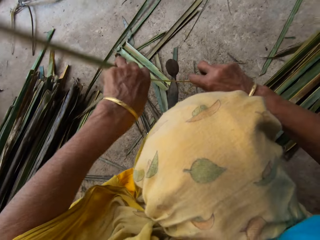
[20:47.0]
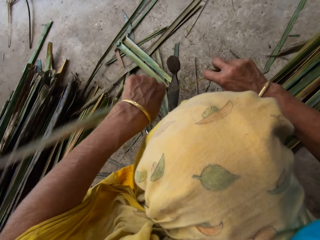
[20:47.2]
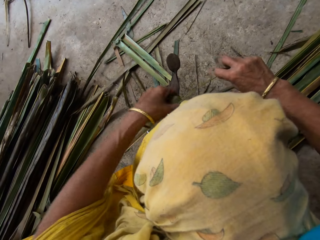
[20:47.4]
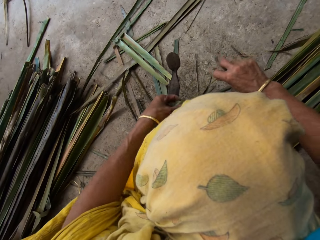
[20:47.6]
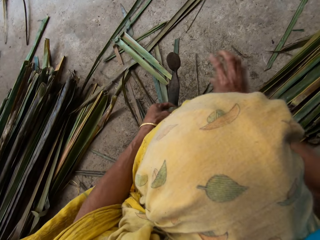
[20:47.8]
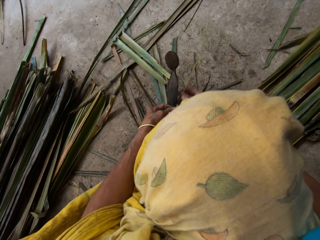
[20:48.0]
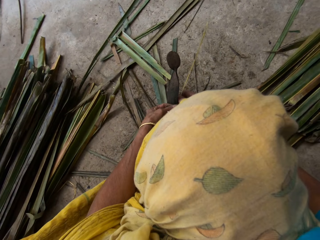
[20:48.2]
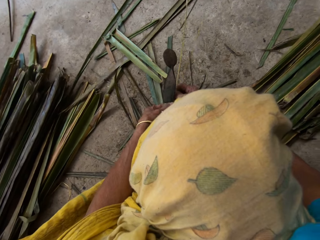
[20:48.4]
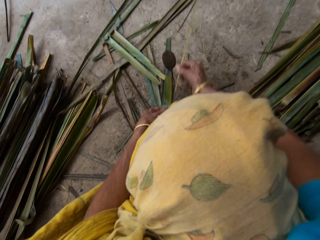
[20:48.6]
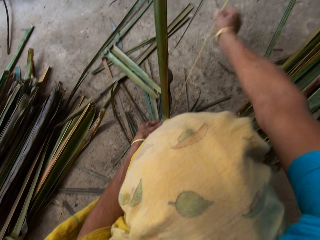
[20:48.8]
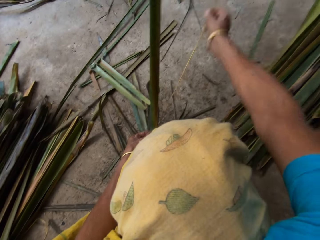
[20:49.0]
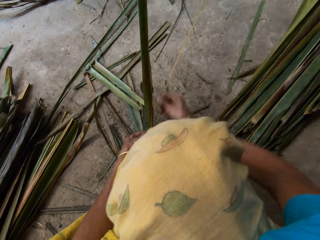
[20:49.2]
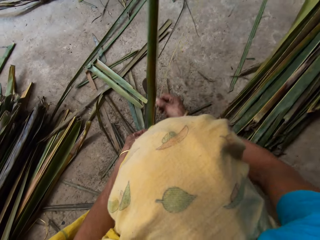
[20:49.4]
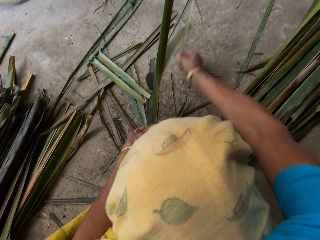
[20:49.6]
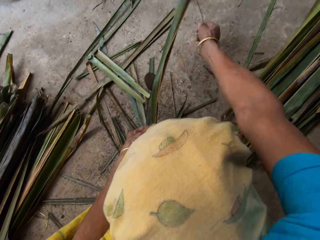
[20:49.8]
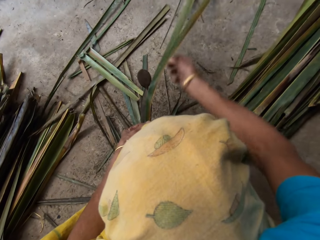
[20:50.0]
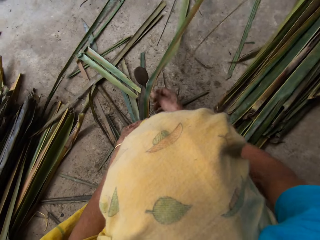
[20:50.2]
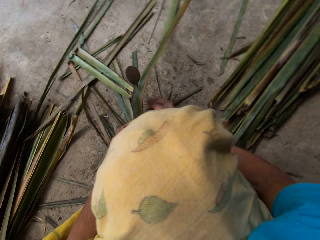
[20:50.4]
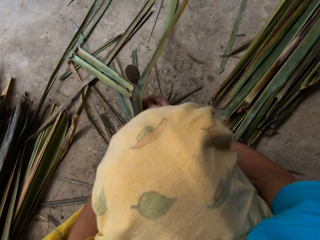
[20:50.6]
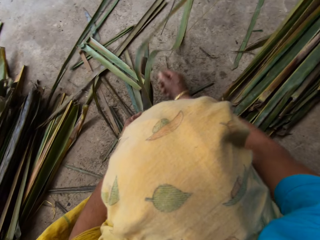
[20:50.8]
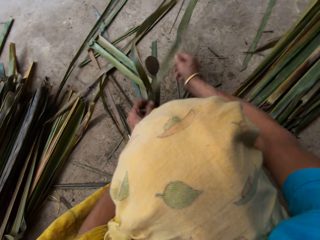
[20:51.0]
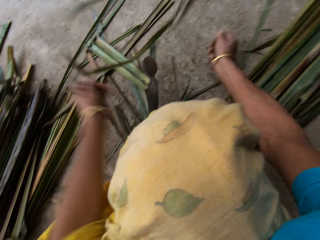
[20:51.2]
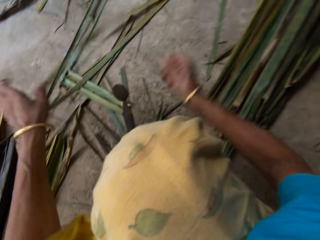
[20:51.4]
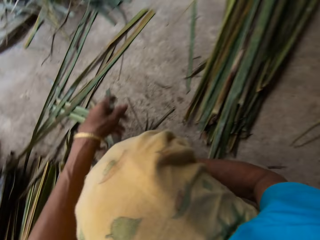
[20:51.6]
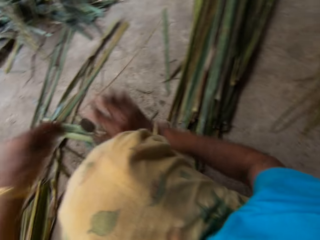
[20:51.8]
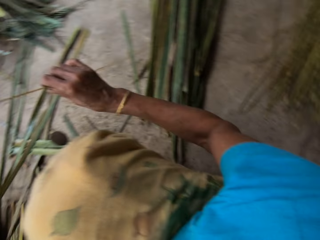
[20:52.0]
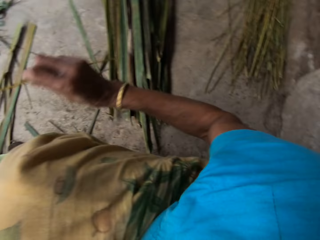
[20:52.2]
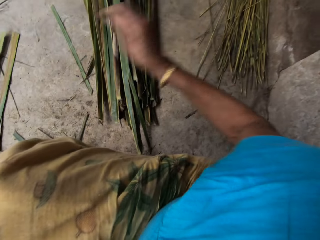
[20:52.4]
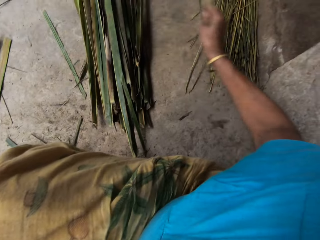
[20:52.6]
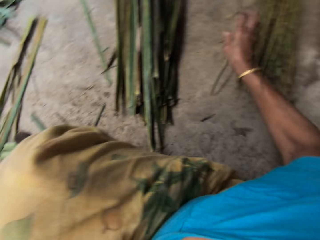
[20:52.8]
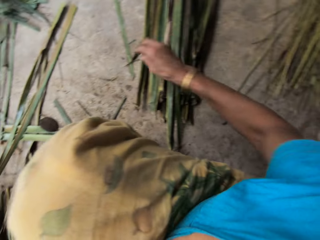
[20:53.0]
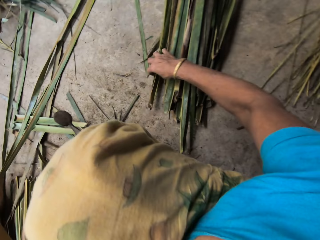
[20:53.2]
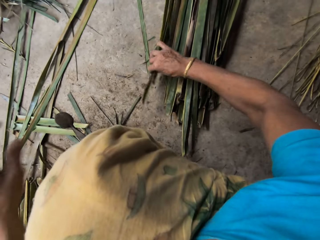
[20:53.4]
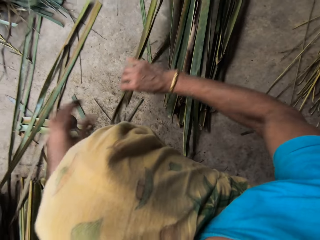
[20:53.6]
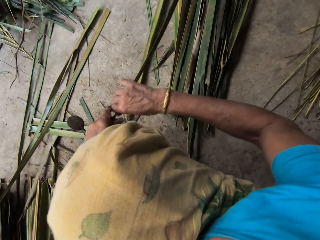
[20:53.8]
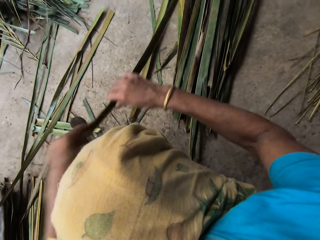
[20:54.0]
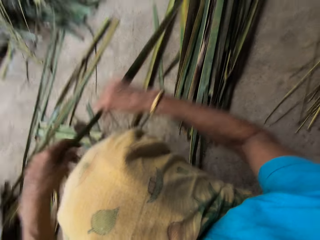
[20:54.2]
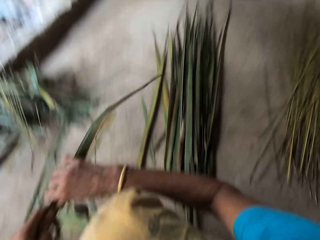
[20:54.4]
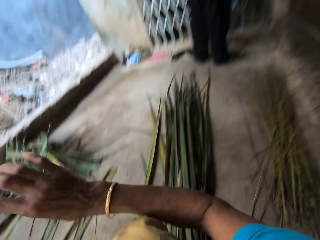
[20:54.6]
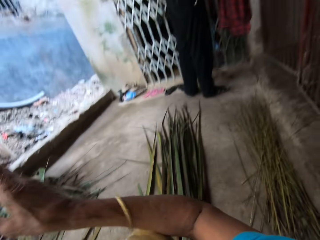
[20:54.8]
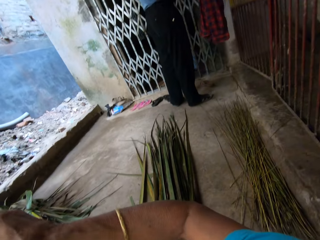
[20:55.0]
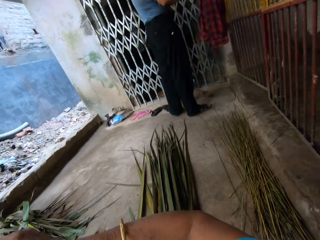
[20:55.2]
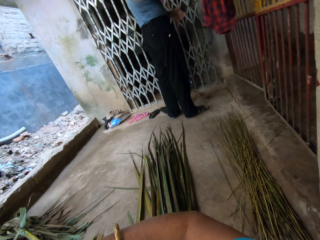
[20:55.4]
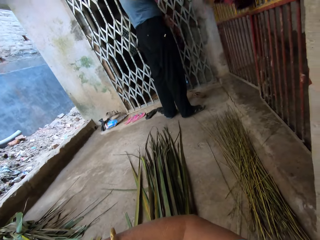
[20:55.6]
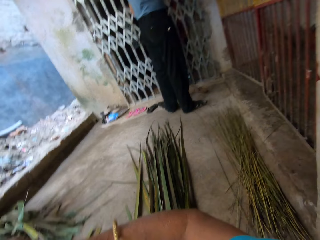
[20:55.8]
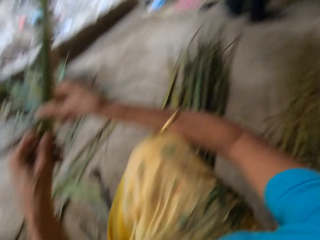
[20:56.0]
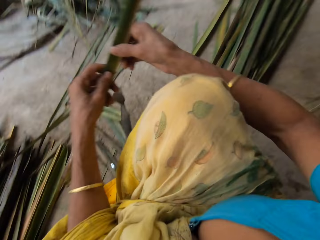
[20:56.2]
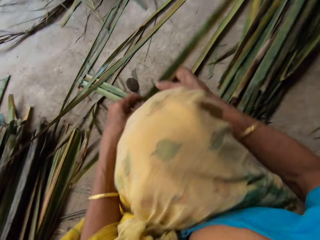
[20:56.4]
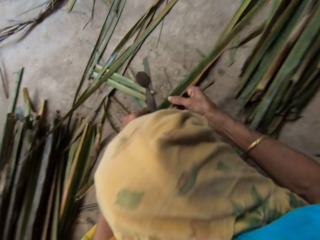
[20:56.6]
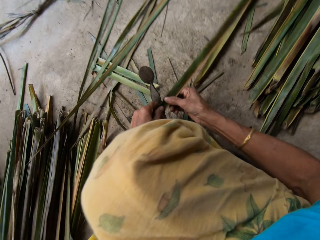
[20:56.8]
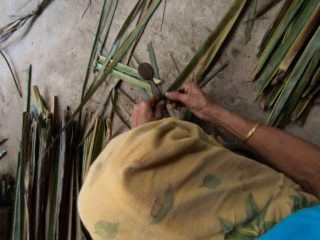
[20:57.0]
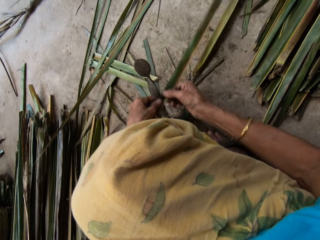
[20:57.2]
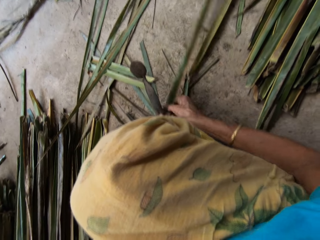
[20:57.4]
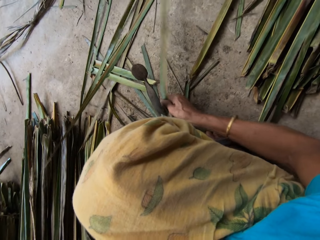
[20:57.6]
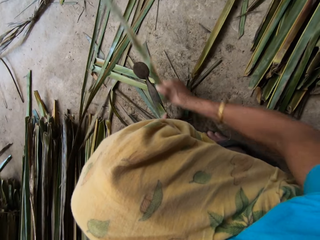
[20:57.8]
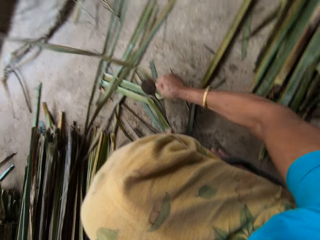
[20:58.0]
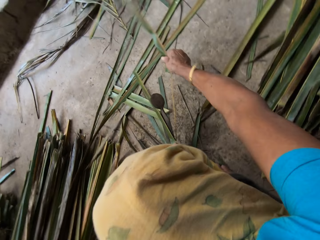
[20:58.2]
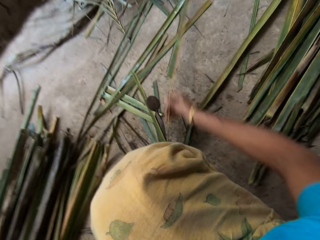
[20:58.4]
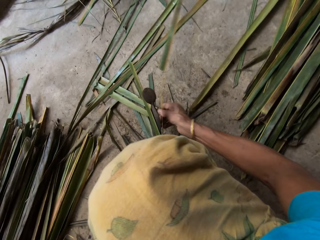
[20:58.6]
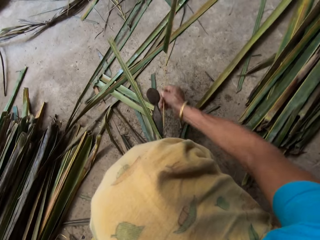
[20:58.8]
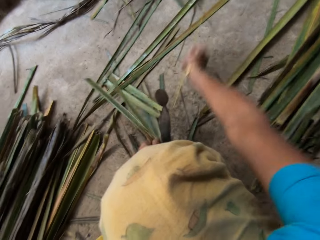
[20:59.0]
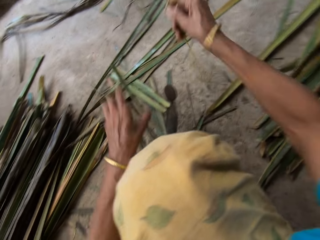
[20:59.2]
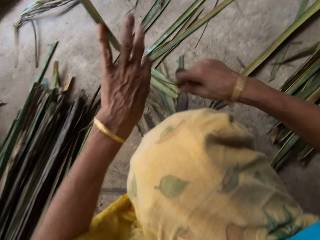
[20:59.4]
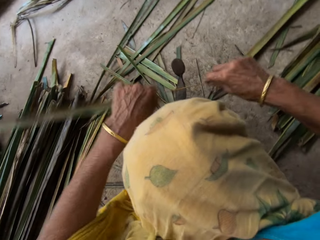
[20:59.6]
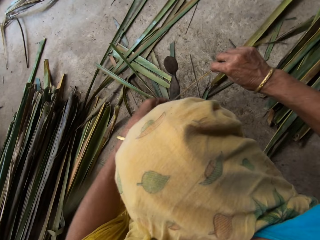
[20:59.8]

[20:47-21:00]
The camera wearer drops the leaf on the floor with the left hand. They drop the broom stick on the floor with the right hand. They pick the palm frond from the floor with the right hand. They hold with both hands. They break the palm frond with both hands with a cutting object. They remove the broom stick from the palm frond with the right hand.

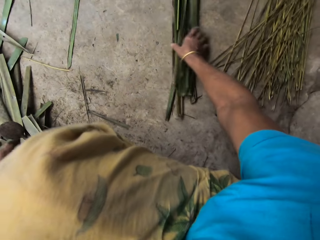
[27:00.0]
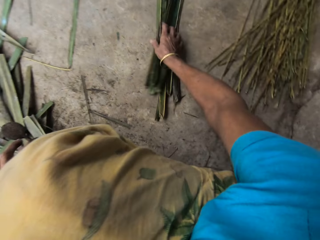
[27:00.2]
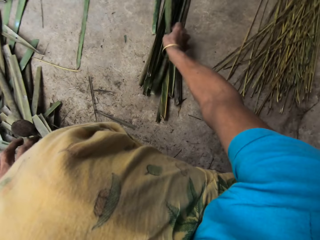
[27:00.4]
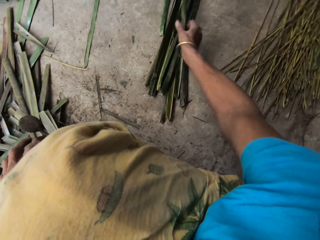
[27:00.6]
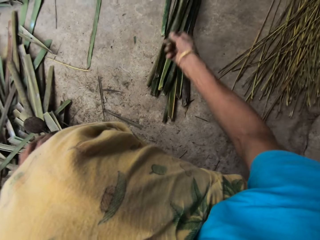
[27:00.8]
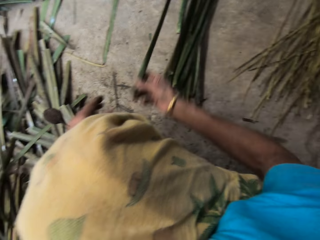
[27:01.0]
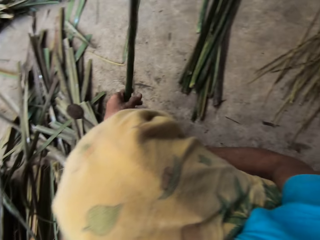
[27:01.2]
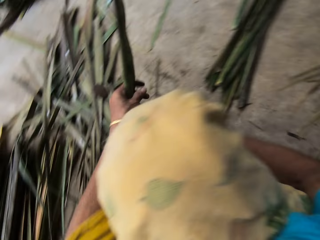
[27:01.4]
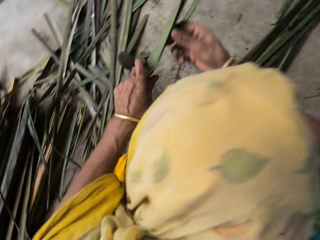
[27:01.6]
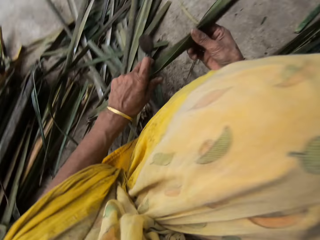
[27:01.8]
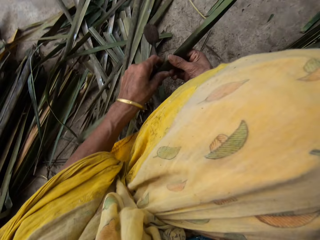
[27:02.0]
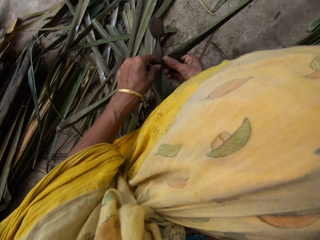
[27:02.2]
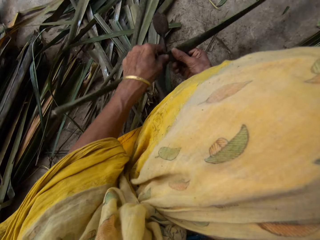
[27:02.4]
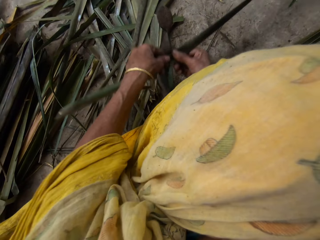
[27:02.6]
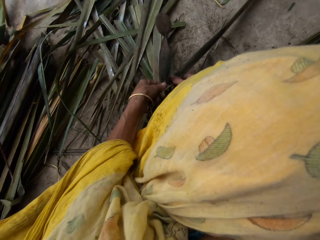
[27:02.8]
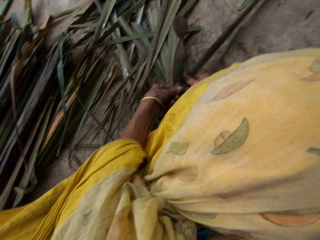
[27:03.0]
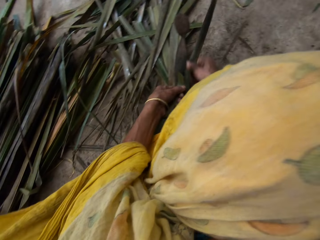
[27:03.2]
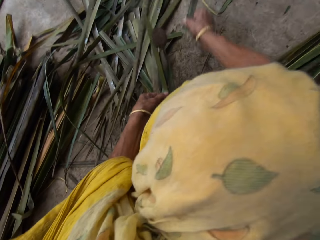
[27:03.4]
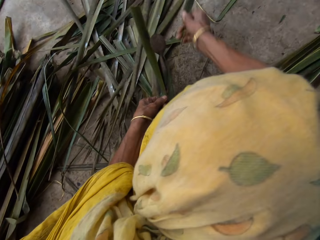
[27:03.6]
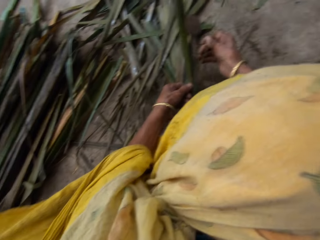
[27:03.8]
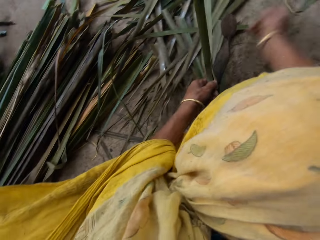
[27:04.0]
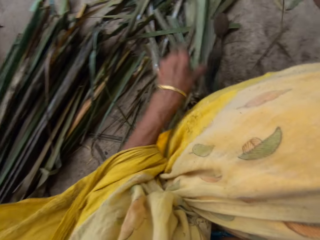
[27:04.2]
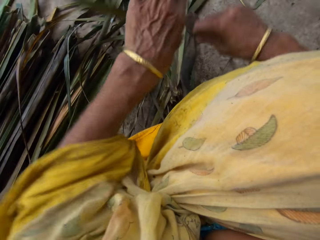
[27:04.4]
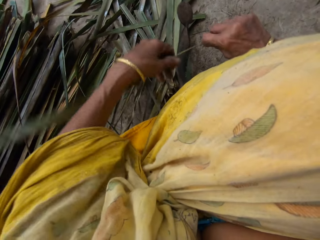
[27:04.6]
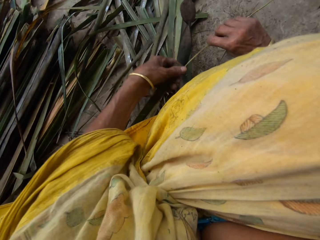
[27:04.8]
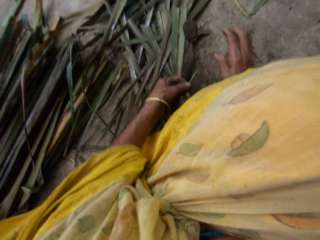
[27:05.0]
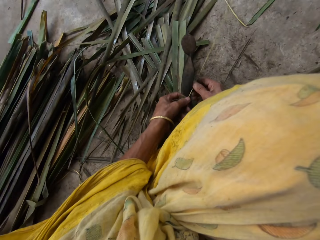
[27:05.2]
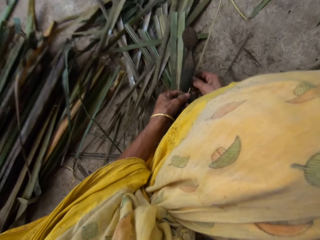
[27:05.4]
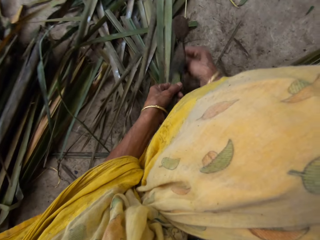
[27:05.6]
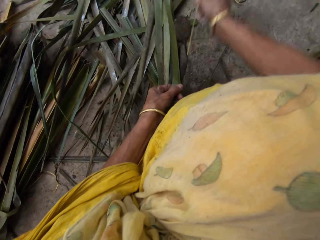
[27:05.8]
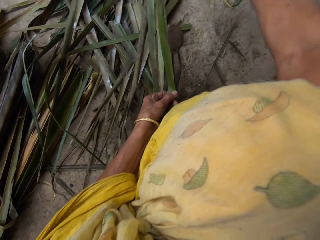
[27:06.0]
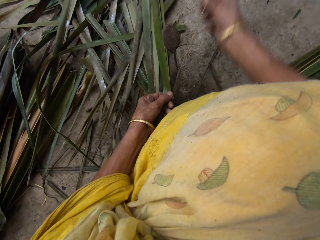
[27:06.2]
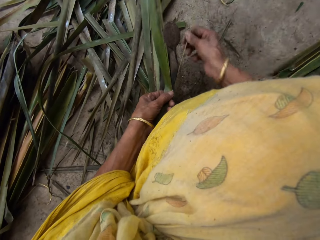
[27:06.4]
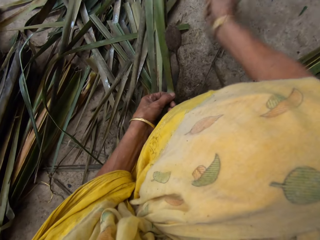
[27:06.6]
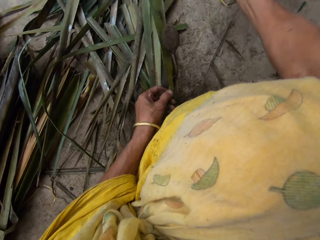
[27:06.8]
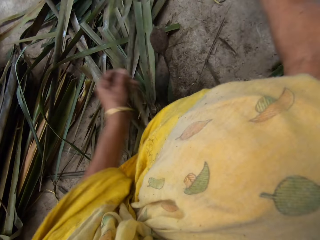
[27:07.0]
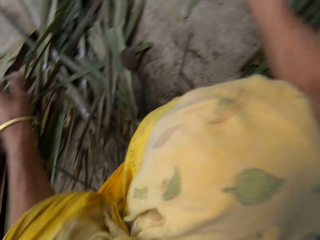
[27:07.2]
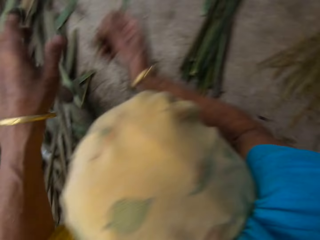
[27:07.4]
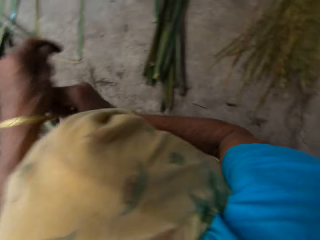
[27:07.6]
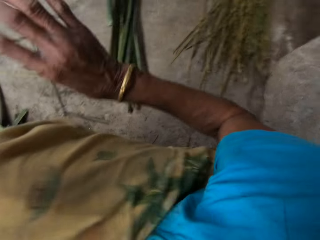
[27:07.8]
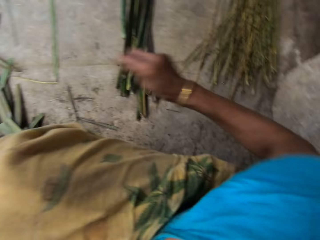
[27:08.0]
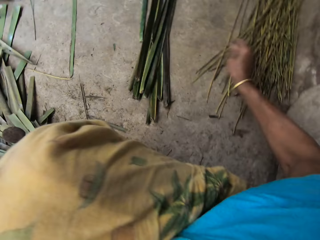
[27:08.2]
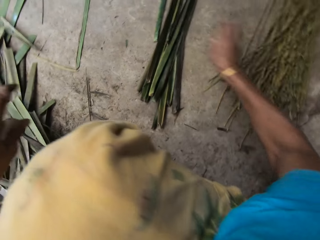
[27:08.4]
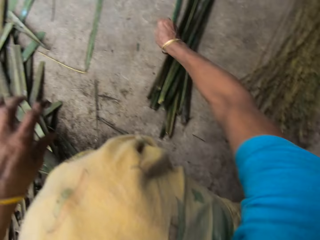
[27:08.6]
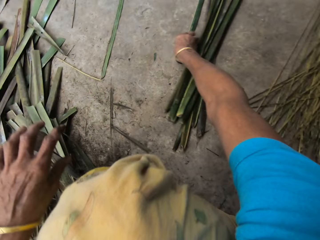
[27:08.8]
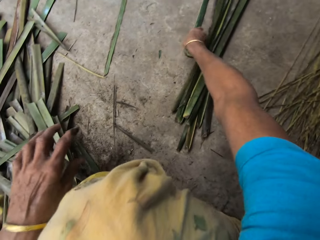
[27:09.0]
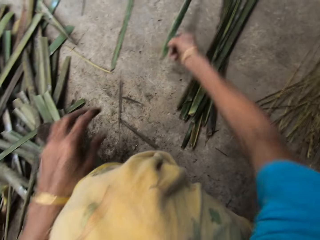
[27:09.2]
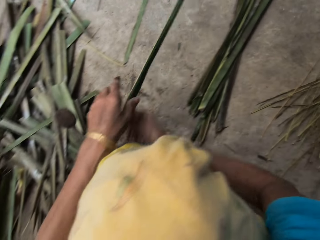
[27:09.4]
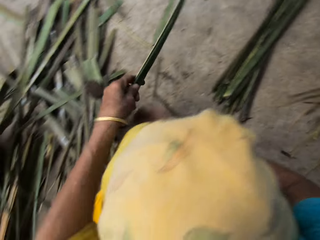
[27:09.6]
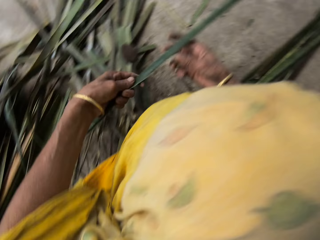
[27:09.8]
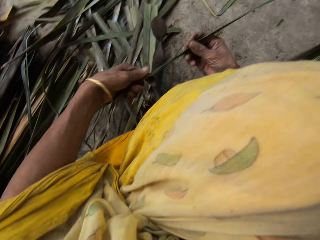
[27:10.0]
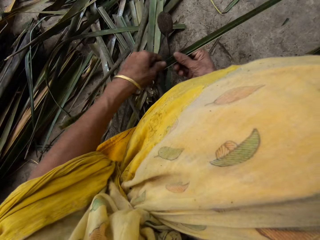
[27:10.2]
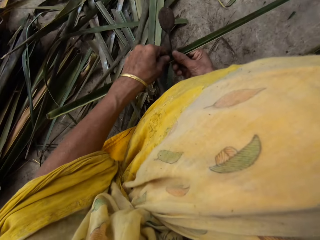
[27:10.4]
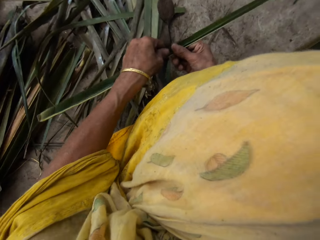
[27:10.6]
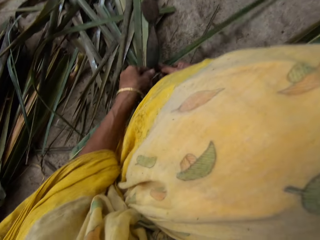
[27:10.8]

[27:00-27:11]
The camera wearer takes another leaf or papyrus reed from the floor. They hold the papyrus reed with both hands. They remove the twine from the leaf. They tear the papyrus reed with a cutting object. They drop the twine on a pile of others on the floor. They take another leaf from the floor. They hold the papyrus reed with both hands.
